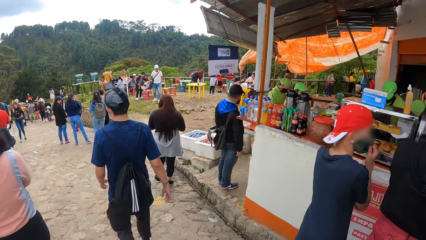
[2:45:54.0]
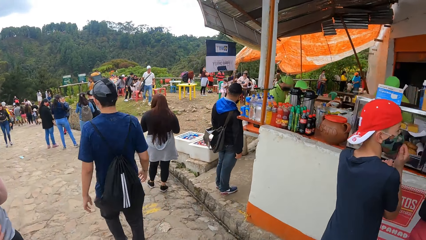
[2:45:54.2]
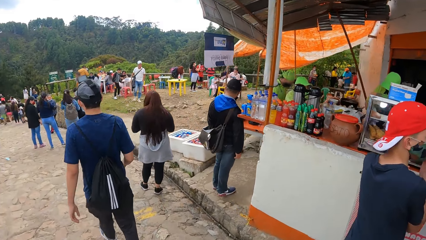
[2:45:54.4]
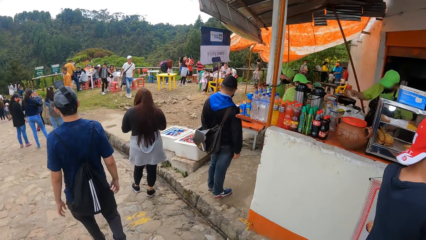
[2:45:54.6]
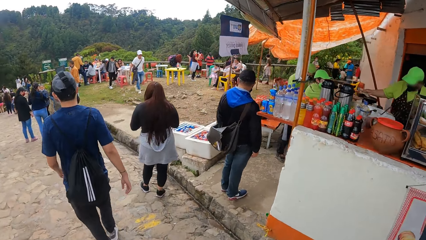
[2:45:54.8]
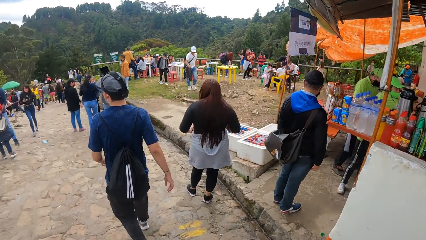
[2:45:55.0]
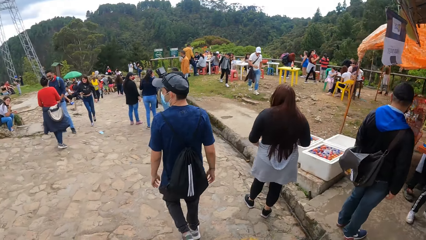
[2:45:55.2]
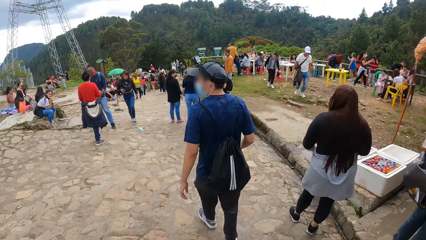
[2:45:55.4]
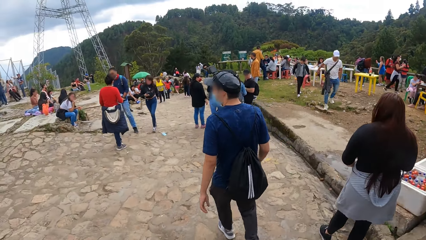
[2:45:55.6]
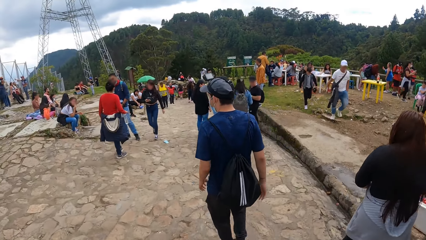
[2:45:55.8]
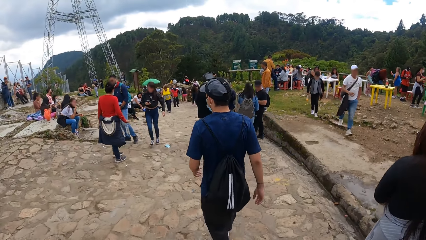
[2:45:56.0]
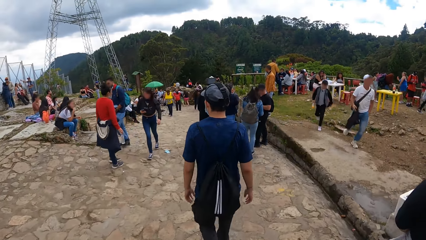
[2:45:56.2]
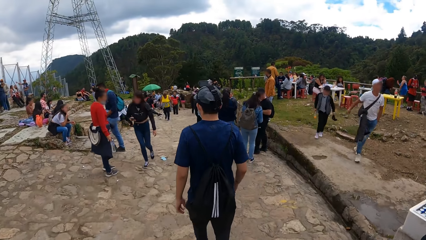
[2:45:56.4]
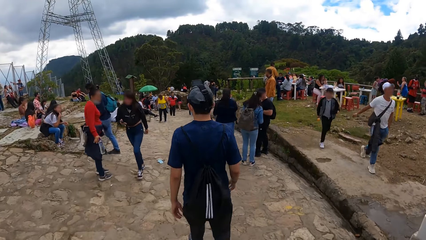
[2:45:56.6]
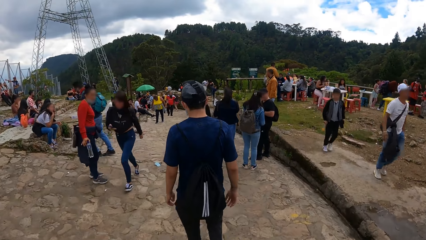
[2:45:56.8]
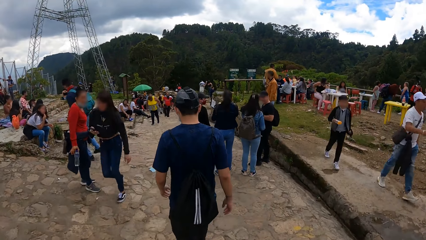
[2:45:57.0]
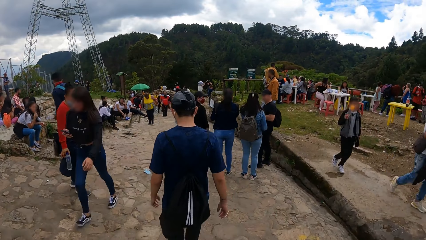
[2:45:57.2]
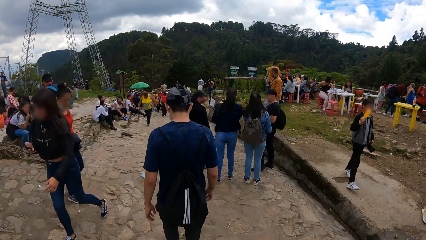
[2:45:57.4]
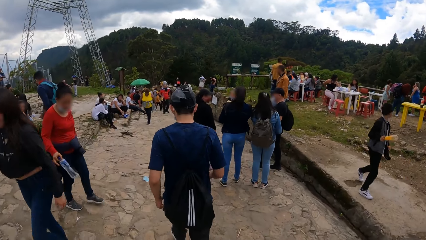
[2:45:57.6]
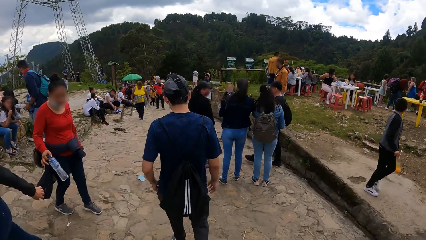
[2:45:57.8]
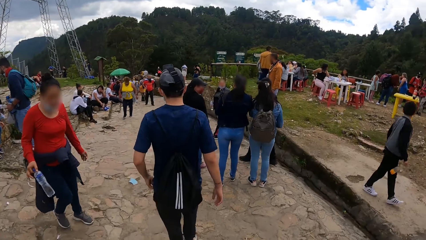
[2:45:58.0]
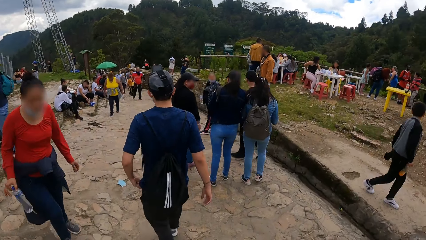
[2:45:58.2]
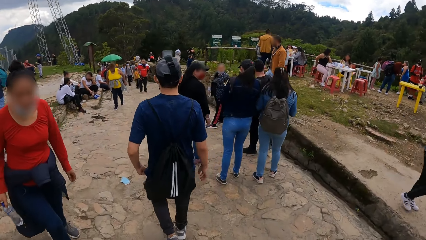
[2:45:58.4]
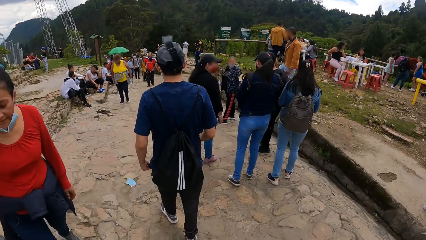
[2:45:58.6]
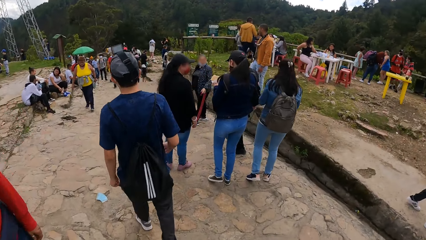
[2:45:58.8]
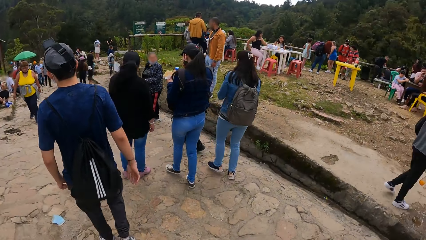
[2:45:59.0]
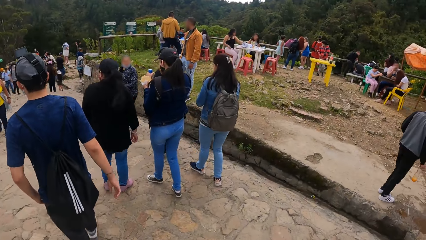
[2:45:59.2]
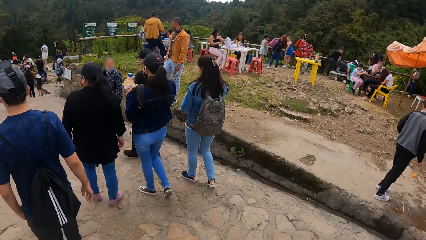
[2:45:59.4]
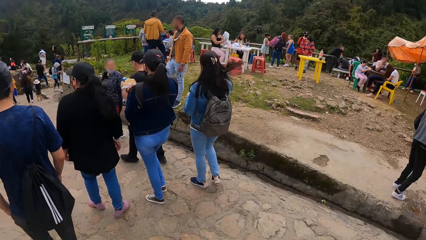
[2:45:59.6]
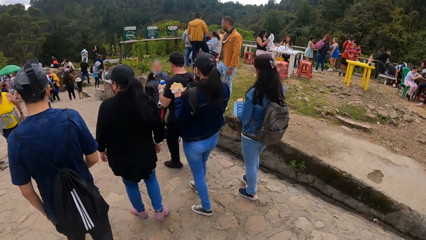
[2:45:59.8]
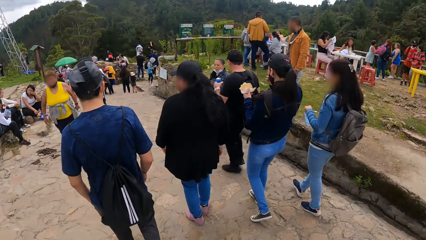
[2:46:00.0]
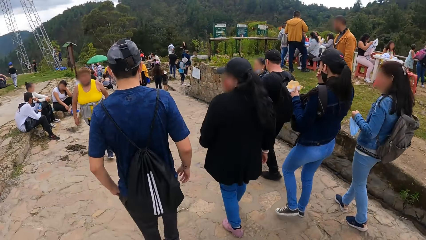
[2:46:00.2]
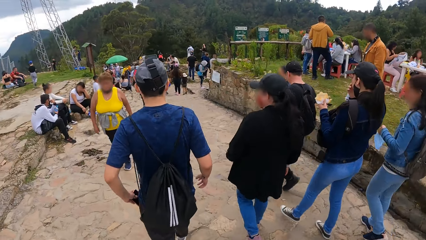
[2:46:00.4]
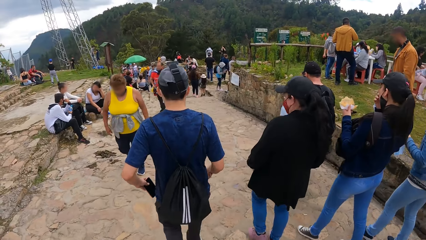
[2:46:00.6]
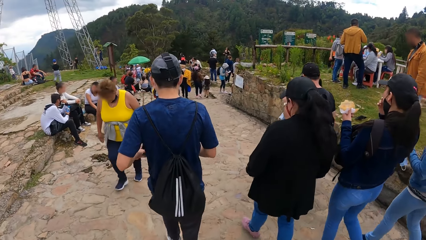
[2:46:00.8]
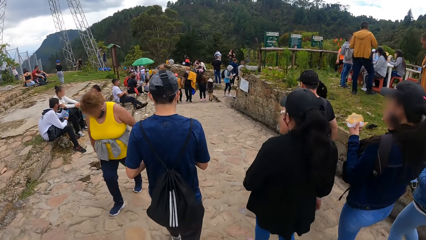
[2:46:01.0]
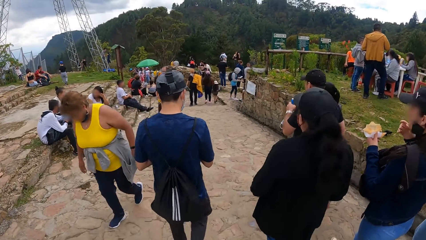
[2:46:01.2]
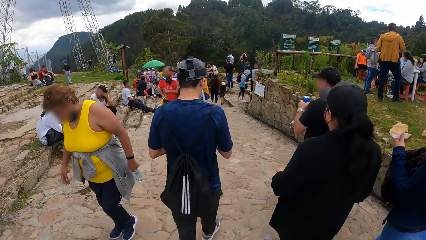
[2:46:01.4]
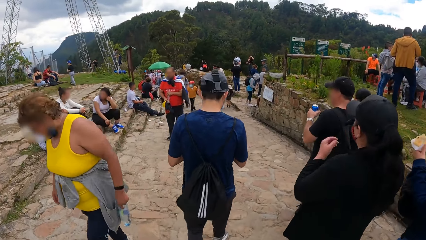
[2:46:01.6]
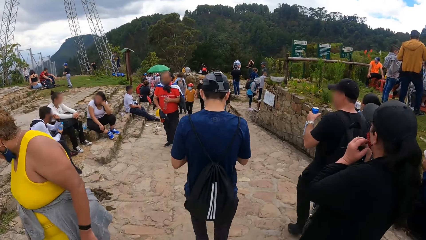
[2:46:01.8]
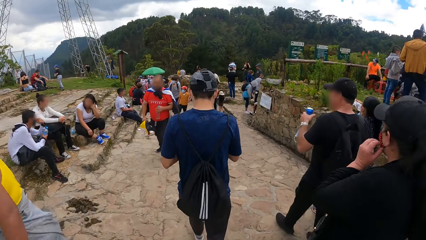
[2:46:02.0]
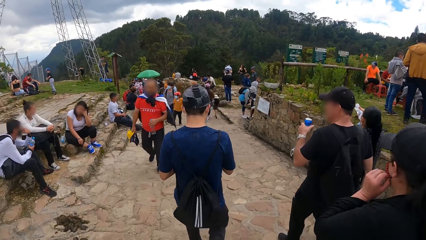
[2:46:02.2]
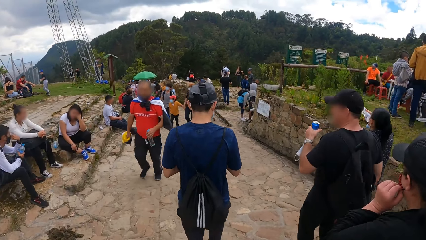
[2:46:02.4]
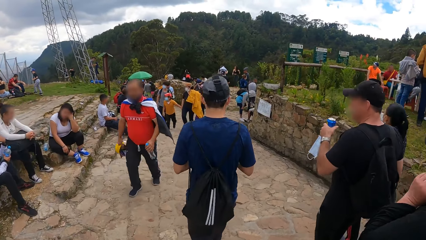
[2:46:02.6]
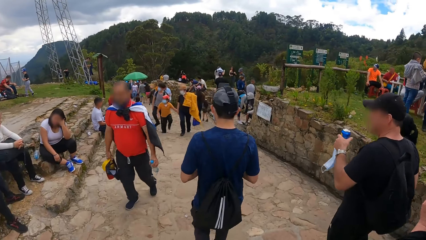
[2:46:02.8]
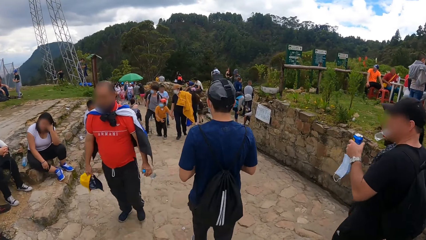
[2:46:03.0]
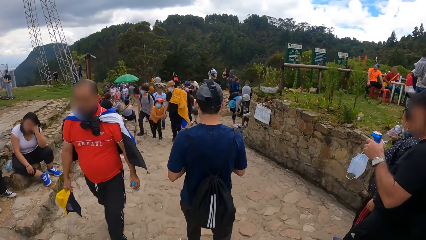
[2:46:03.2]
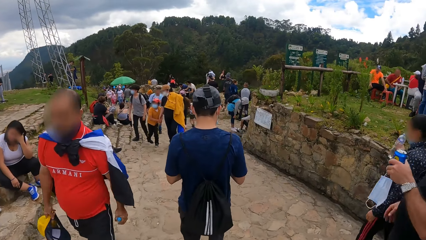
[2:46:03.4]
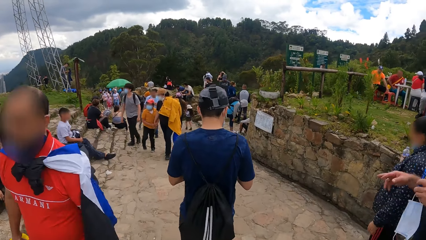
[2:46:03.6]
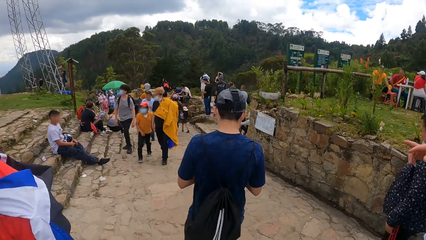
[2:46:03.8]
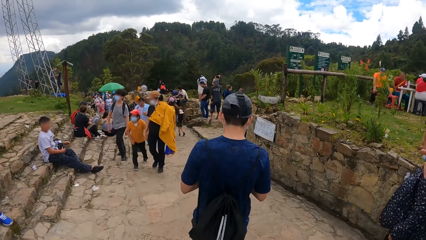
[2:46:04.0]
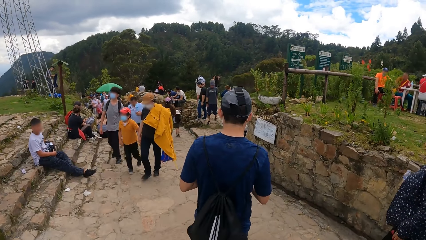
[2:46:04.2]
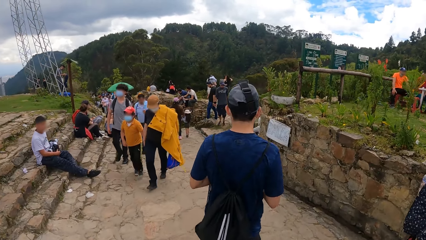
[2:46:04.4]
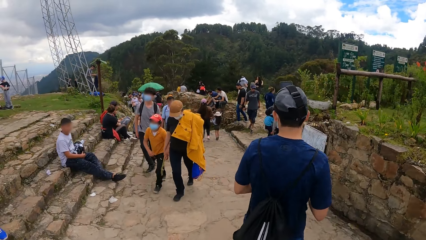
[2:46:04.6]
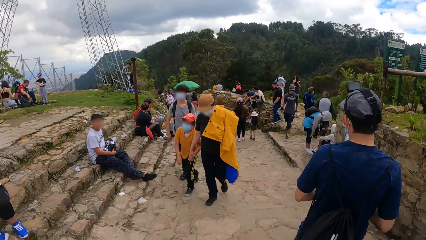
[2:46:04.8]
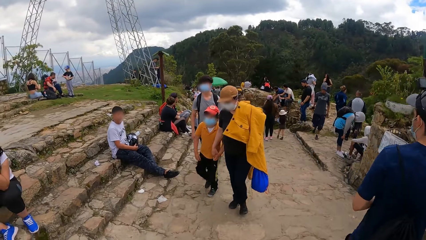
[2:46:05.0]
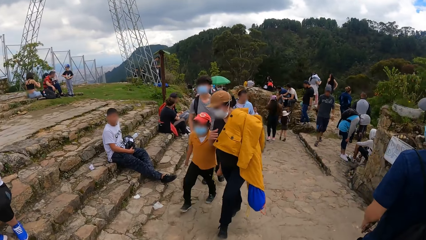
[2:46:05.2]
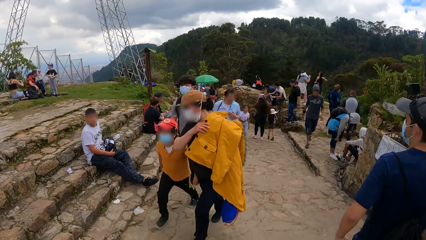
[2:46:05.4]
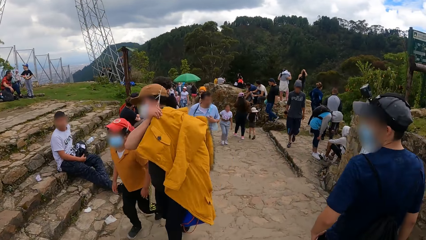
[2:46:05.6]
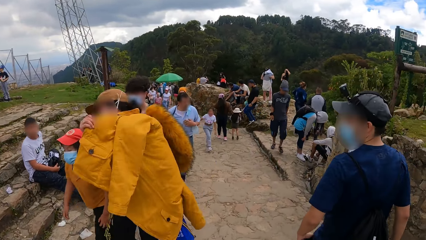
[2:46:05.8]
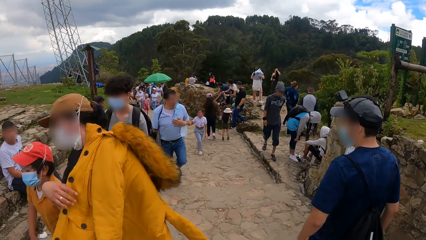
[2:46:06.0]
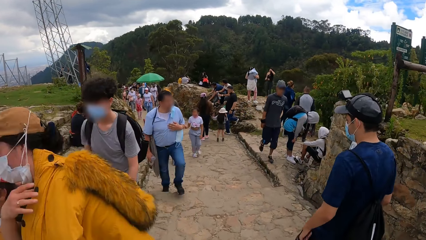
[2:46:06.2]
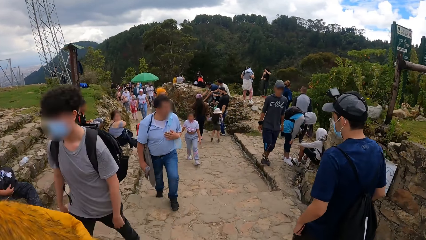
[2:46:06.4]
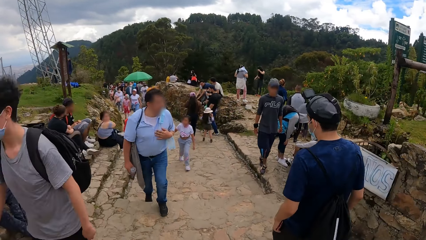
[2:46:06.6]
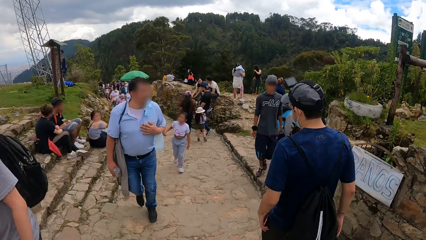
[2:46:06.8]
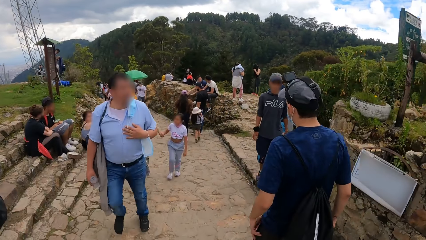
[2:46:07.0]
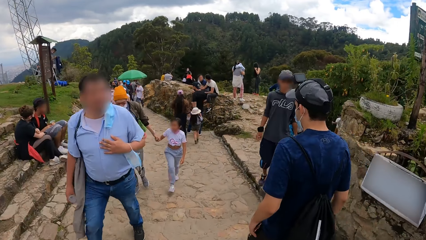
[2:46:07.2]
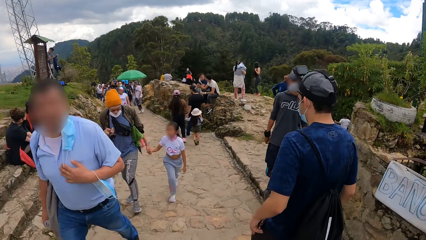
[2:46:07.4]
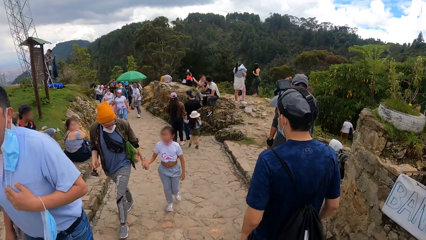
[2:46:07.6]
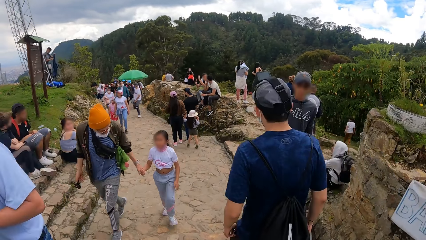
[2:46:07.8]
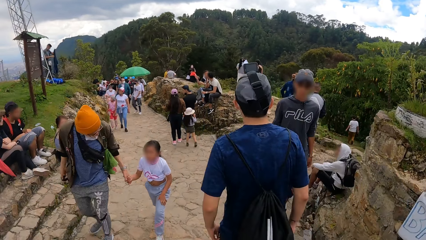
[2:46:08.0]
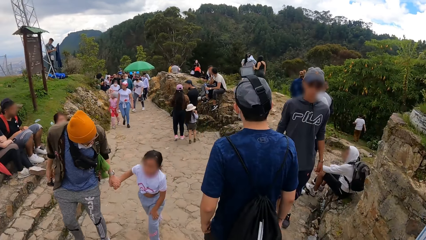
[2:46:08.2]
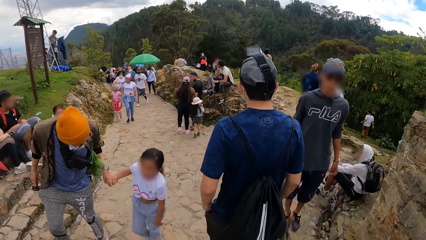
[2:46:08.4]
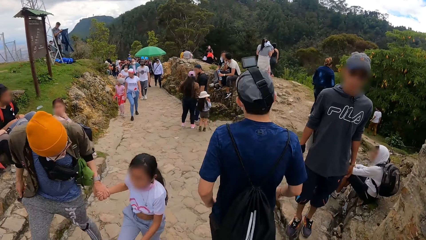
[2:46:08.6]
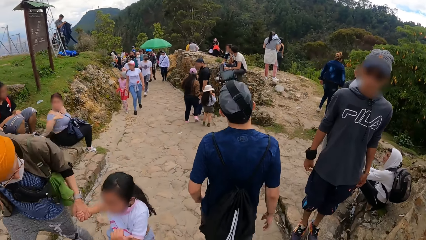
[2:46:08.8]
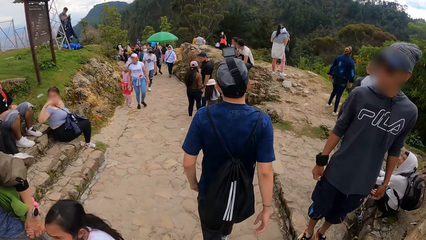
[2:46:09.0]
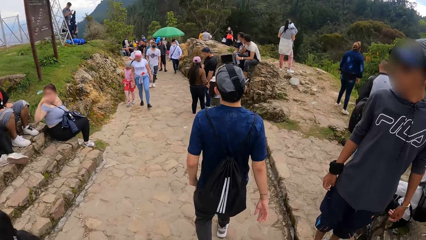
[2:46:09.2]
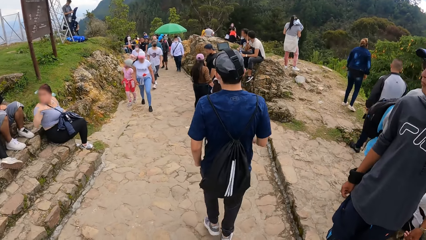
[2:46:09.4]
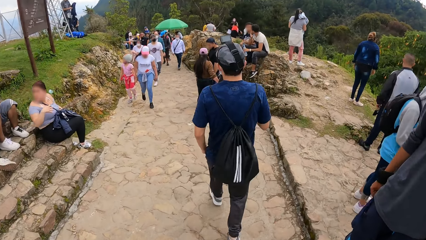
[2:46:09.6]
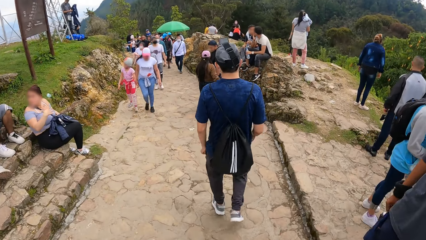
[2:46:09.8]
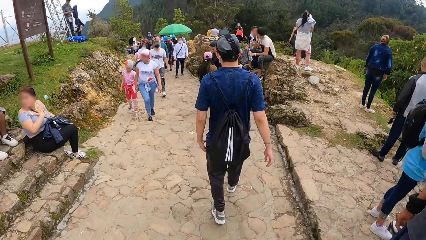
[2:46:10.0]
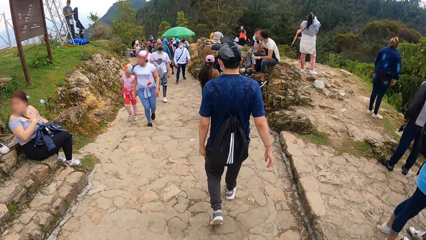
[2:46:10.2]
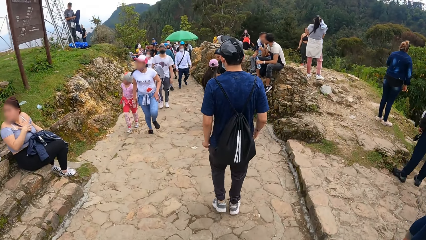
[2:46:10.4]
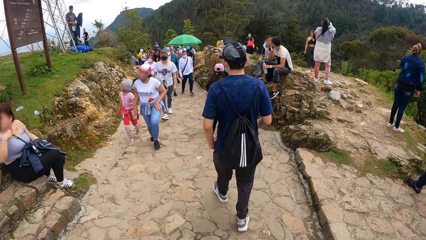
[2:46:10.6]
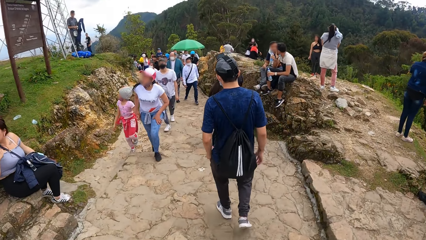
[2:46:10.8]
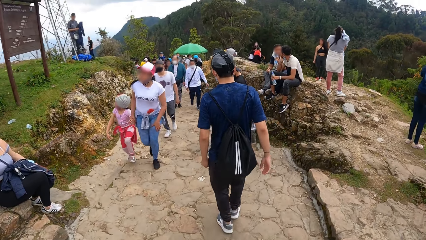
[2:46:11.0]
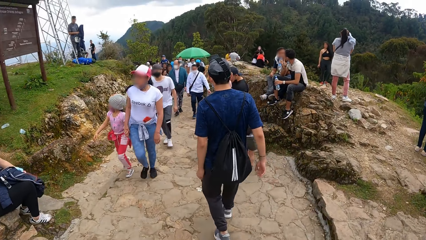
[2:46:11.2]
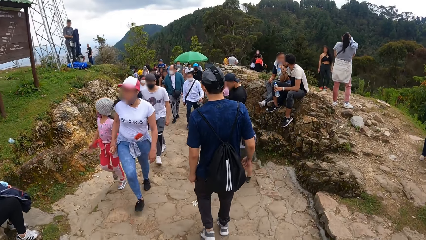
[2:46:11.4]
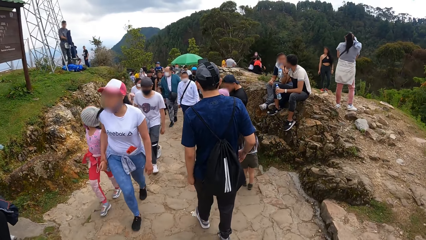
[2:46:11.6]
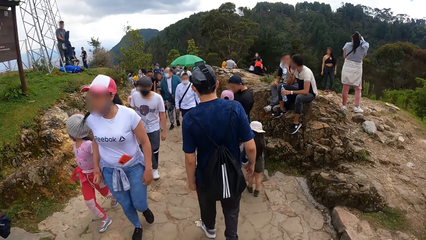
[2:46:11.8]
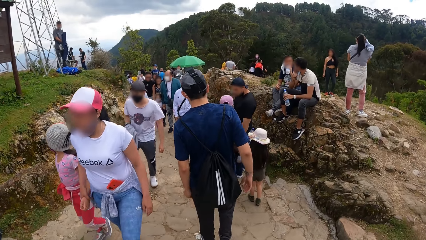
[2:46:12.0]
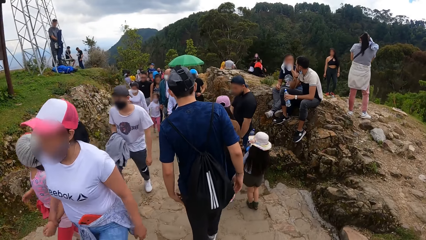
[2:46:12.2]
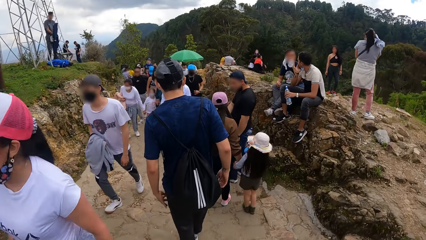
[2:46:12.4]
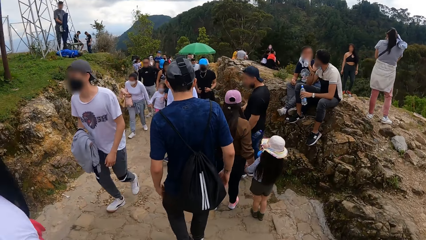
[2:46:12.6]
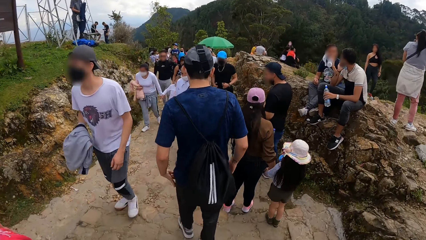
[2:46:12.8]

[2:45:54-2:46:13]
A man touches his trousers pocket with his left hand. The man puts his left hand inside his pocket. The camera wearer looks around a park. The man takes a phone from his pocket with his left hand. The man operates the phone with both hands. The camera wearer walks on a sidewalk. The man puts the phone in his pocket with his left hand. The man adjusts the pocket with his left hand.
